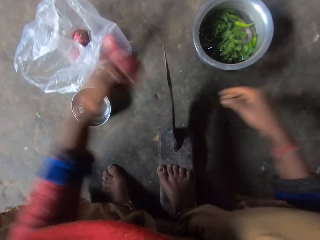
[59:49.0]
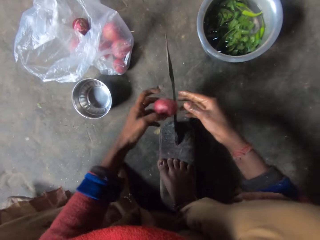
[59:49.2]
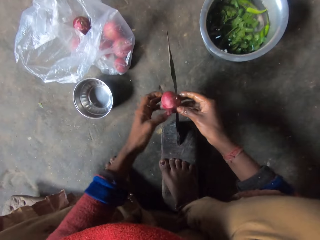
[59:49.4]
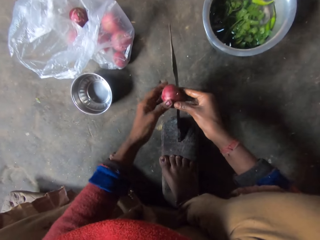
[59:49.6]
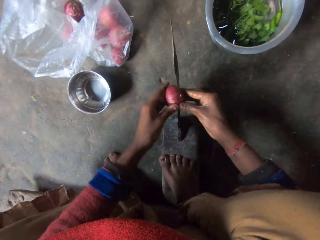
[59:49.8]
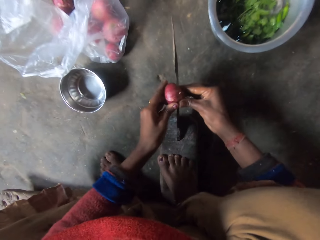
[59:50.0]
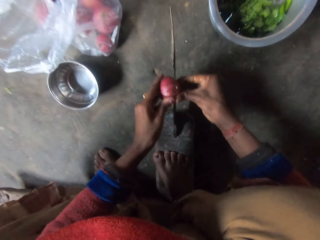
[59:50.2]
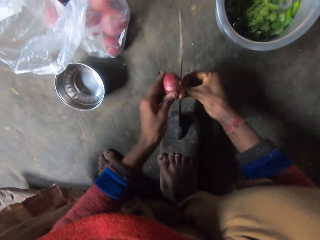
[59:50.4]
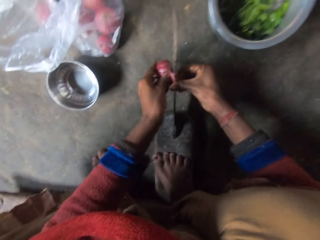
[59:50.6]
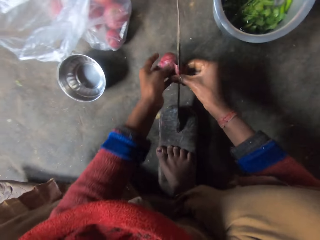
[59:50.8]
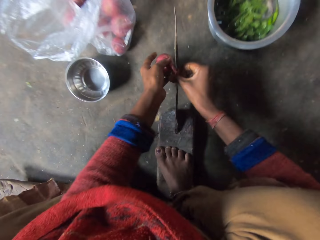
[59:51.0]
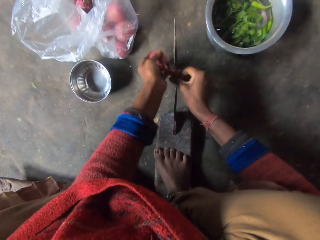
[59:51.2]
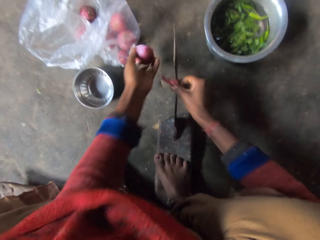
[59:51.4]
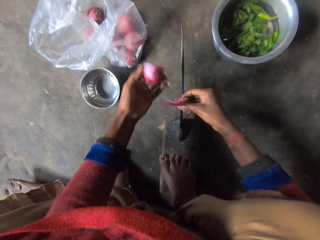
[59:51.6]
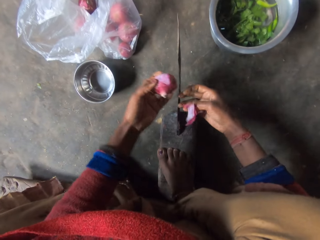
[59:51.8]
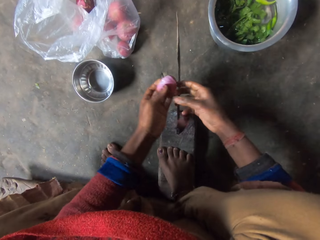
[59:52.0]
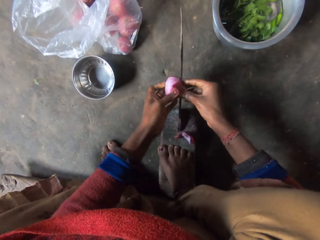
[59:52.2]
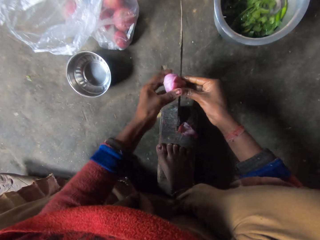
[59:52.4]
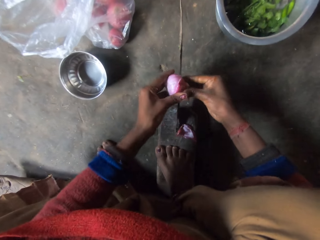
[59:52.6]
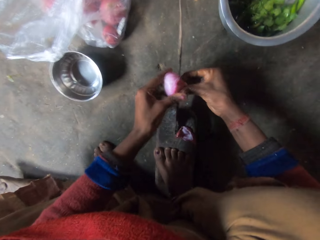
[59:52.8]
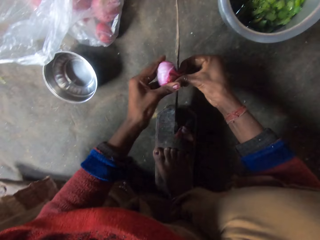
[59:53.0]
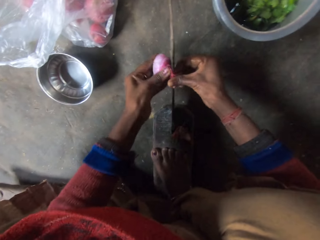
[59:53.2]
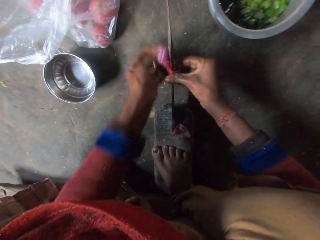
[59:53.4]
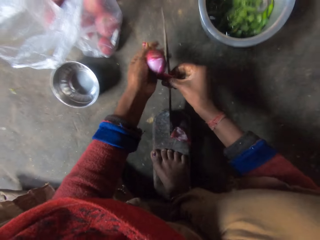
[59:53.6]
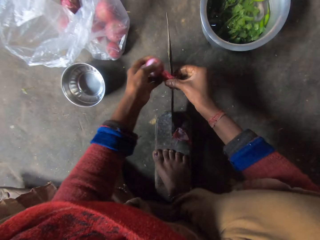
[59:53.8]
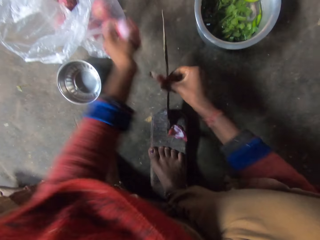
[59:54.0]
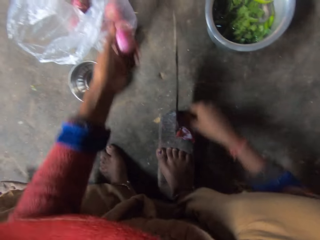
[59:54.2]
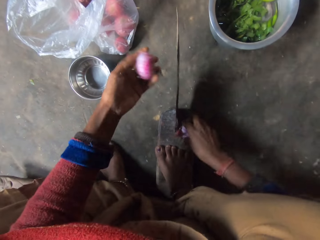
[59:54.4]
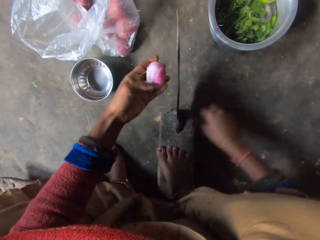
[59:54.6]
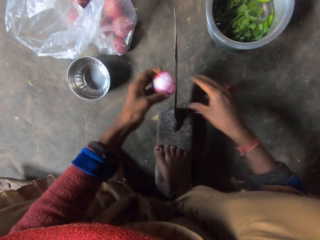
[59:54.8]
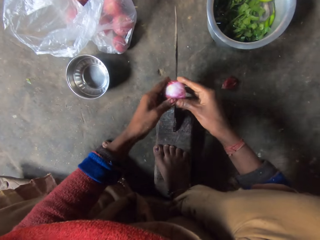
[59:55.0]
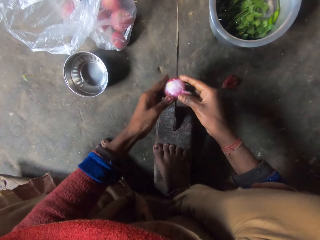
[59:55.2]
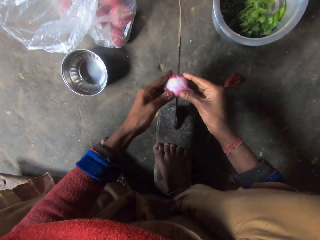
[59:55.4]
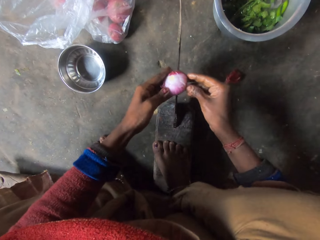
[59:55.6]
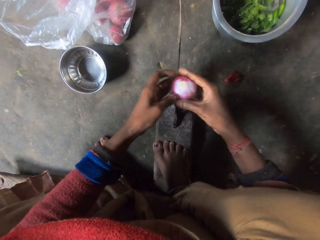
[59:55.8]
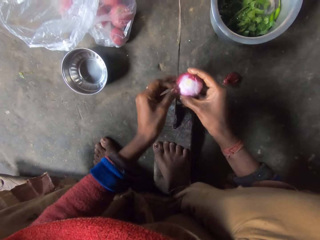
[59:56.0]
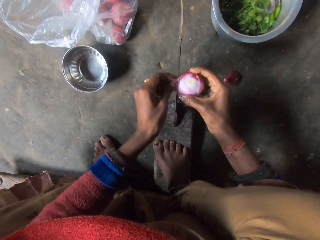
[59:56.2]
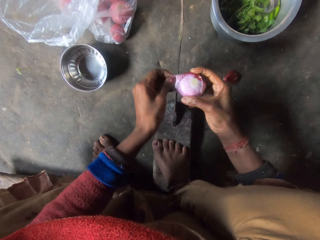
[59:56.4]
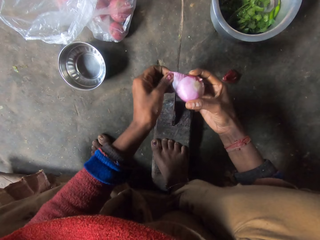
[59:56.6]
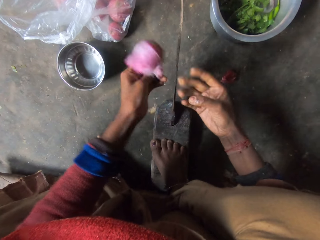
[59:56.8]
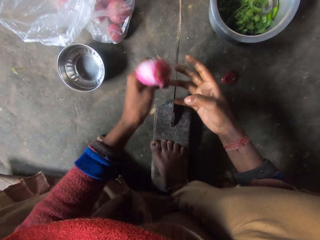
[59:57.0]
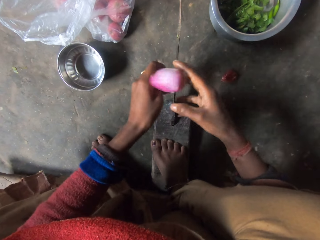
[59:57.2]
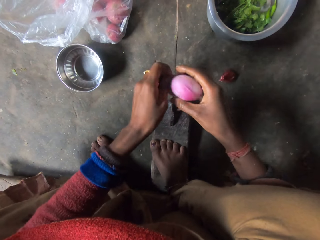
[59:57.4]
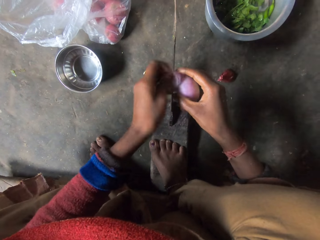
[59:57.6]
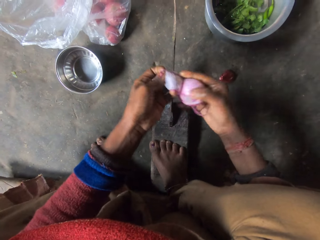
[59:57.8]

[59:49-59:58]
The camera wearer removes the onion skin or tunic with the blade on the grinding stone or jayaam vegetable cutter. She drops the tunic on something. She removes the tunic on the onion on the jayaam vegetable cutter blade. She throws the tunic on the floor. She removes the onion skin with her hands.

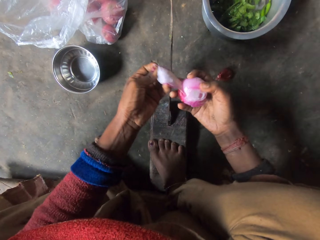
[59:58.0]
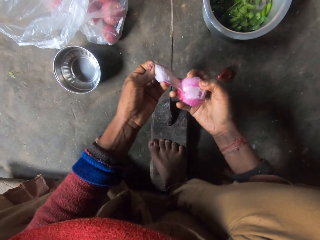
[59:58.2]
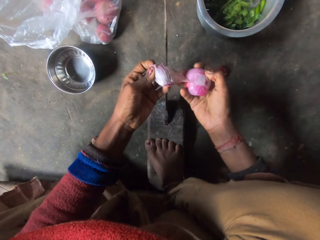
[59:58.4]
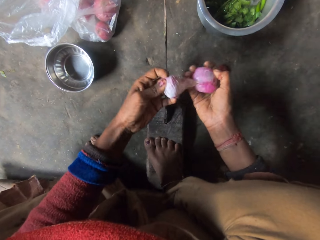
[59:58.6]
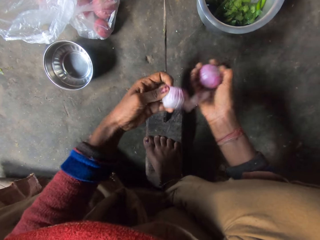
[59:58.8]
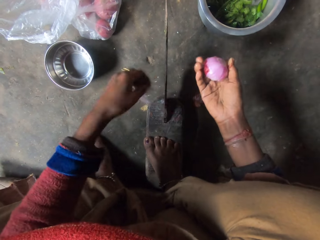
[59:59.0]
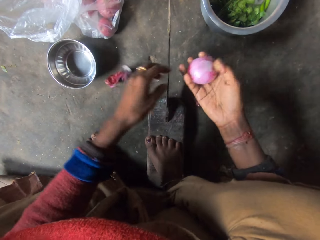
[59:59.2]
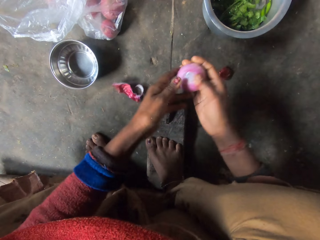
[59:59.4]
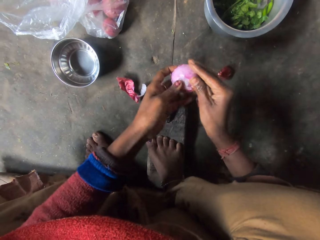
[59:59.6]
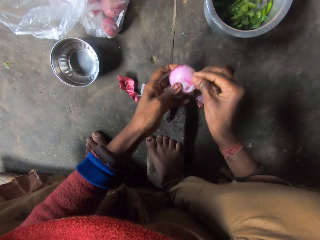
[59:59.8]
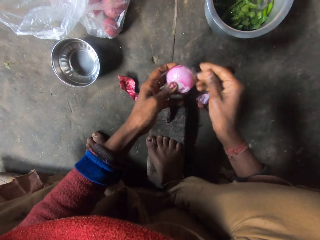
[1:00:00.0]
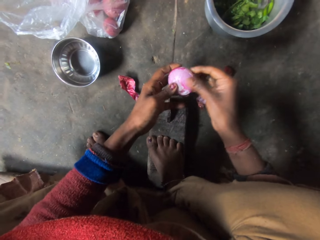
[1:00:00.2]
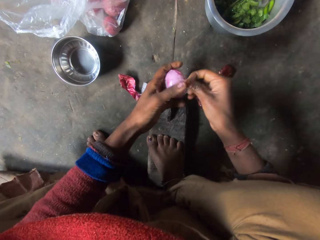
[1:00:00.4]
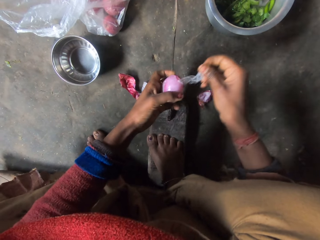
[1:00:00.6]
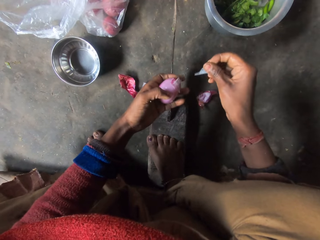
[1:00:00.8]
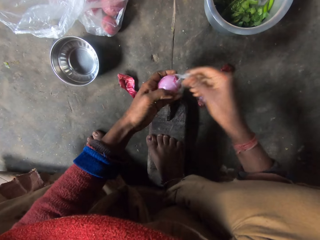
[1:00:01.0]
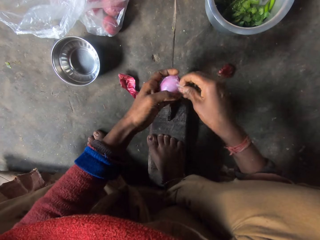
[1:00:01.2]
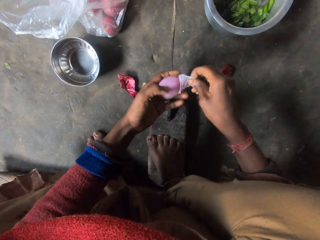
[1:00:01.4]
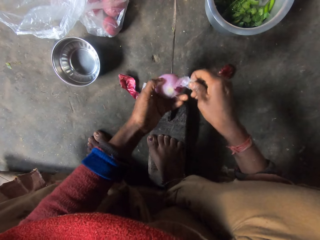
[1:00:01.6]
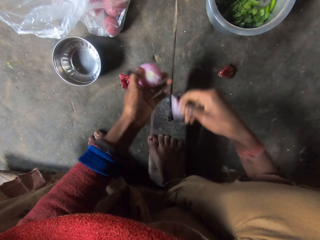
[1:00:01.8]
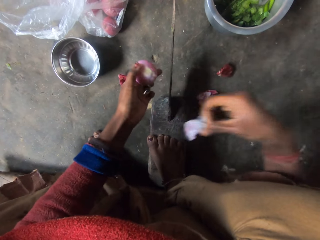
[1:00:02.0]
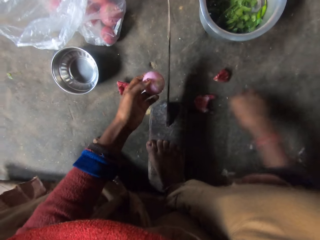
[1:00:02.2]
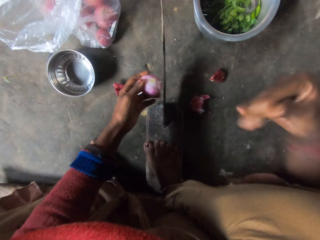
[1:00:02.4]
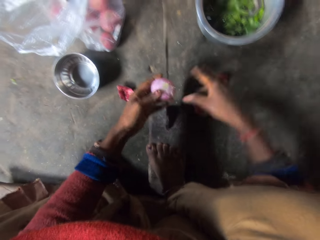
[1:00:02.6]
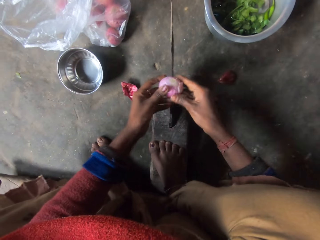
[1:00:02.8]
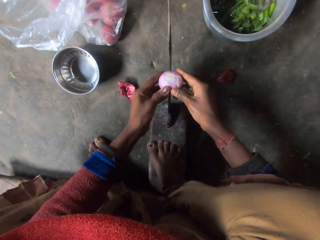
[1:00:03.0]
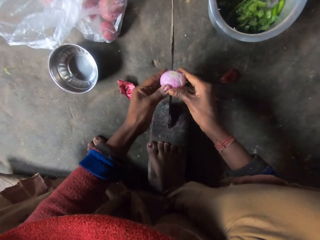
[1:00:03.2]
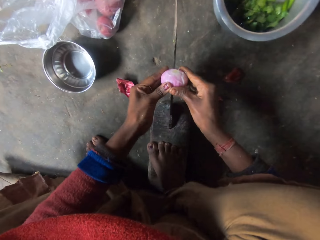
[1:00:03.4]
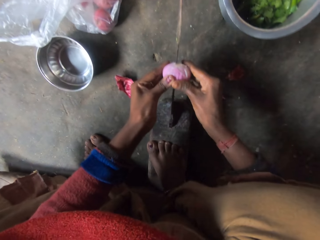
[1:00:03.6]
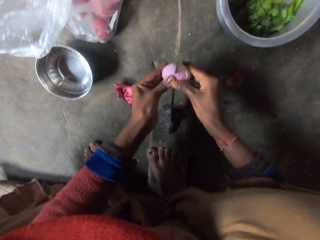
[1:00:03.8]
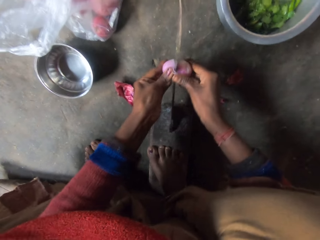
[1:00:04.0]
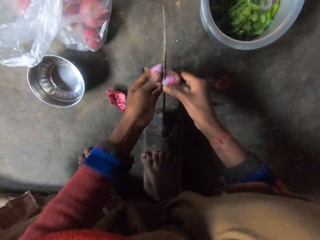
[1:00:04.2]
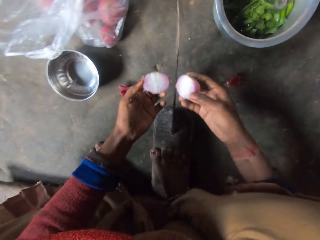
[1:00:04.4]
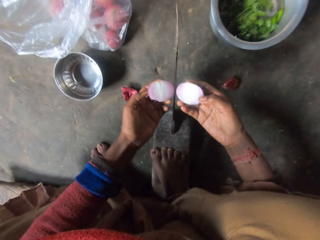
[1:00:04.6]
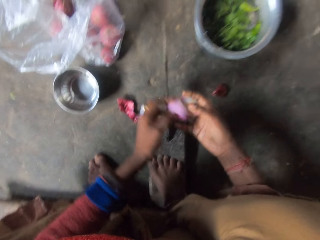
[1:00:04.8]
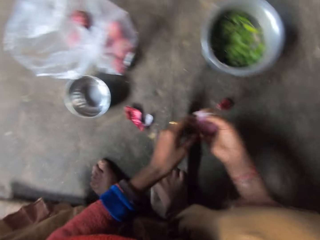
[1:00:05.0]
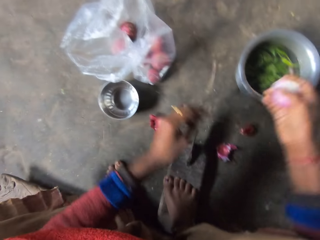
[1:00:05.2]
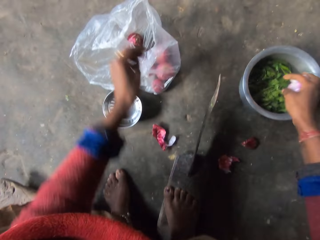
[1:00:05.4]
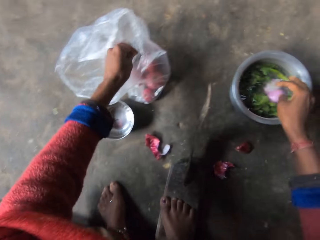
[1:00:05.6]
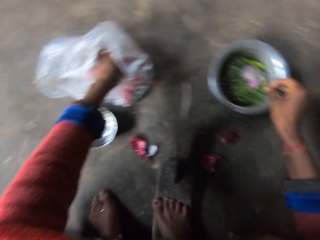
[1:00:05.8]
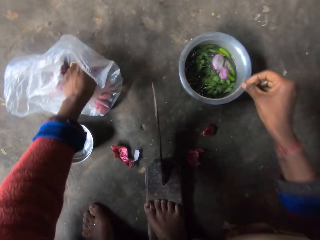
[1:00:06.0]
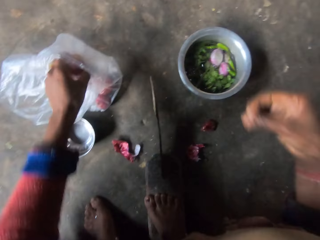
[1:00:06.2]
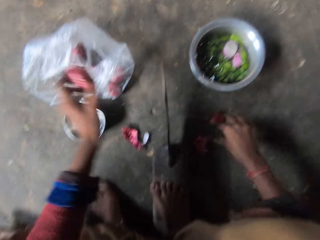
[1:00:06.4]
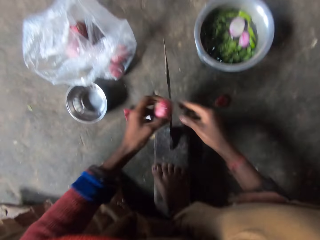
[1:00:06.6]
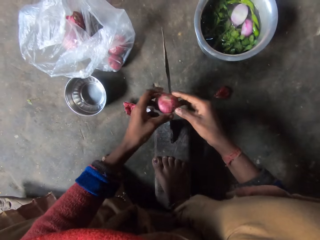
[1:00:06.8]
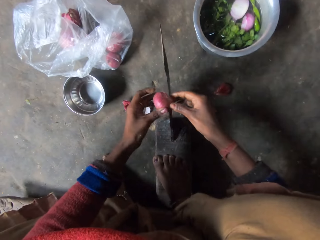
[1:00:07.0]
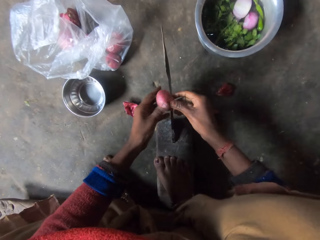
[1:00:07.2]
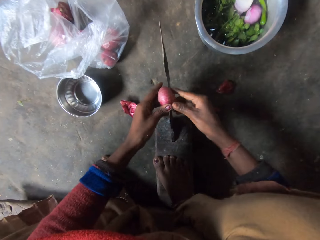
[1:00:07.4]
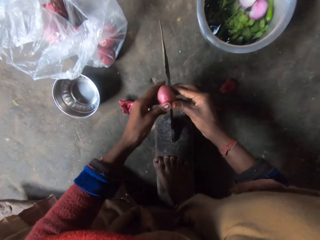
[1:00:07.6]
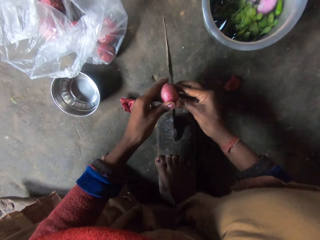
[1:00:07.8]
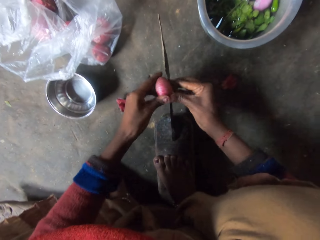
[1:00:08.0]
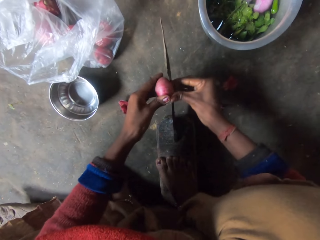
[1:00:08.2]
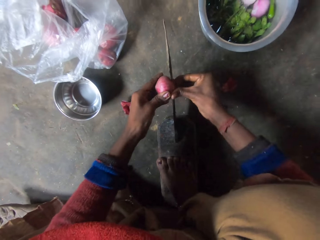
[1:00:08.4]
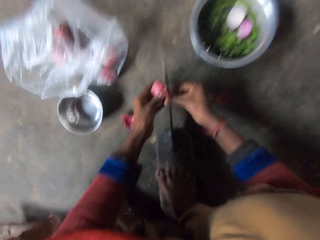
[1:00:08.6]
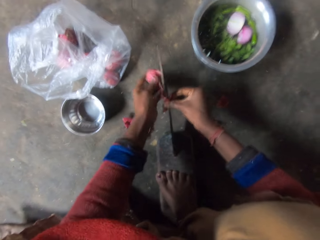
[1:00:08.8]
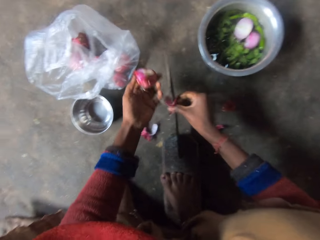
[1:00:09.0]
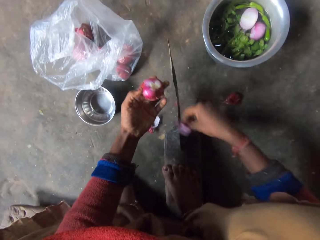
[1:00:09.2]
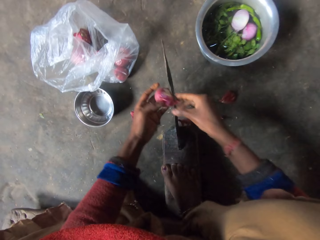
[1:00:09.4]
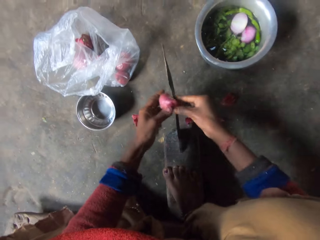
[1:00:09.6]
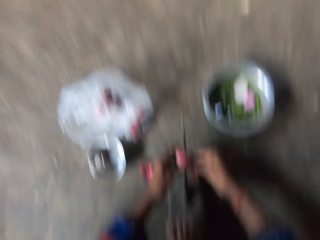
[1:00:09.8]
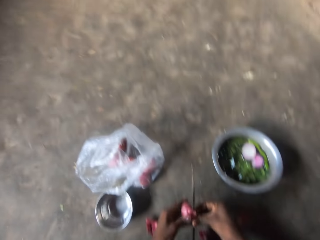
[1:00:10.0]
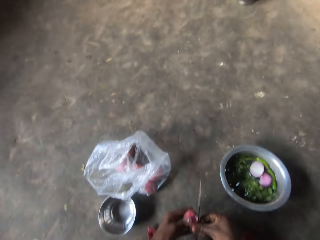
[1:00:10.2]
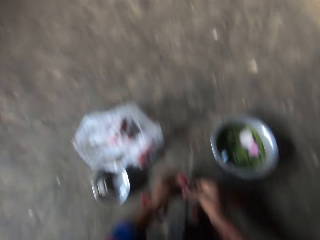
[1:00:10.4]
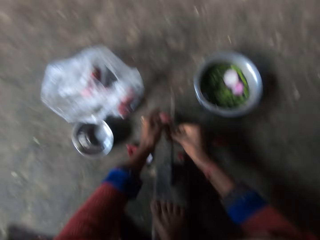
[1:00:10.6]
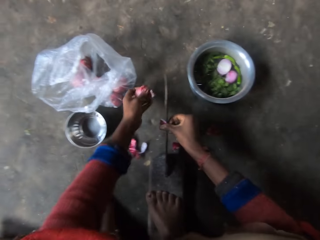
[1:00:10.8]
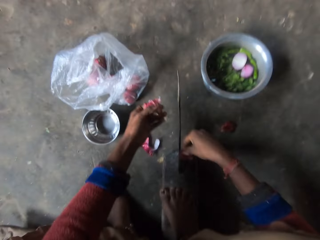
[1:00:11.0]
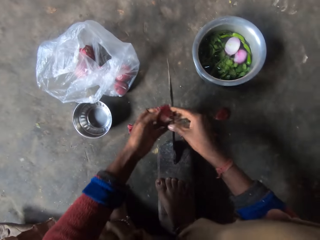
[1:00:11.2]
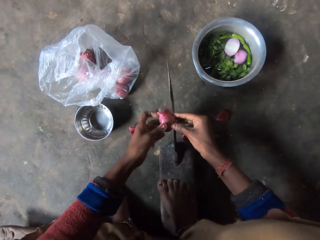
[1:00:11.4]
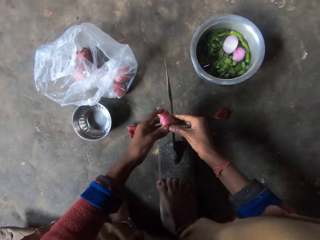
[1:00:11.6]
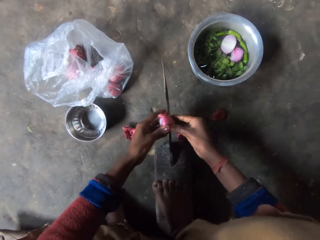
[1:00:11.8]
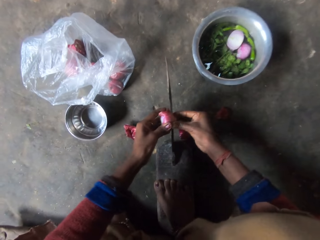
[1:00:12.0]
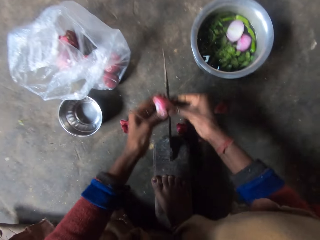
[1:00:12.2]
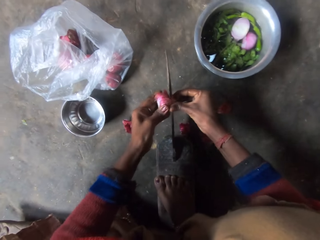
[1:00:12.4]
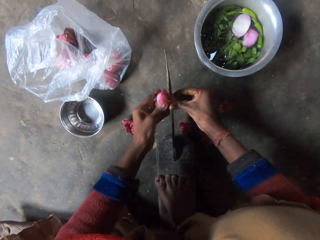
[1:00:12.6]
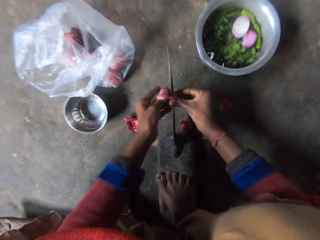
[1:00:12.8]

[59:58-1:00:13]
The camera wearer throws the tunic on the floor. They remove the tunic on the onion. They throw the tunic on the floor. They cut the onion in half with the blade on the grinding stone or jayaam vegetable cutter. They throw the onions in the bowl. They pick another onion from the bag. They remove the onion skin or tunic with the blade on the grinding stone. They throw the tunic on the floor. They remove the tunic on the onion on the jayaam vegetable cutter blade. They throw the tunic on the floor. They remove the tunic on the onion on the jayaam vegetable cutter blade.
